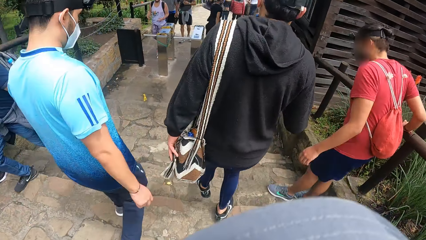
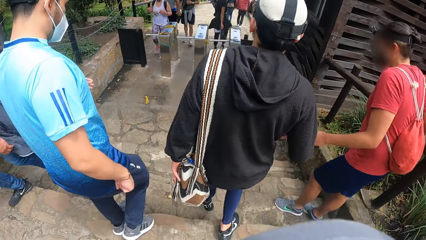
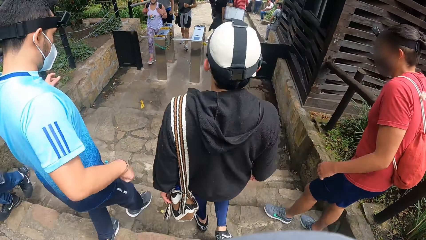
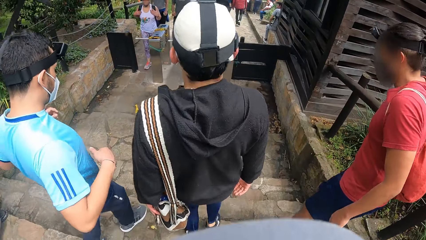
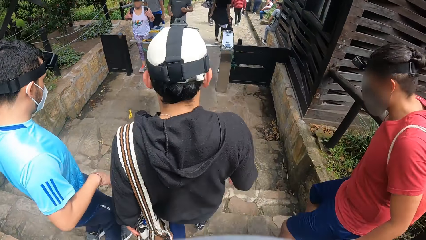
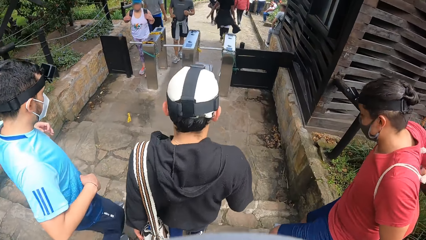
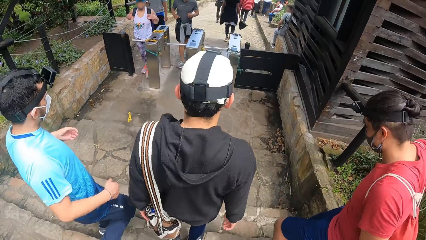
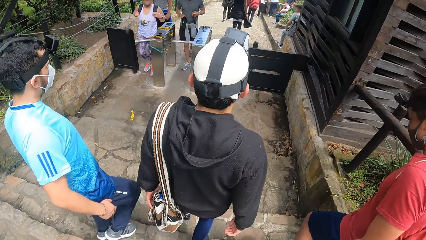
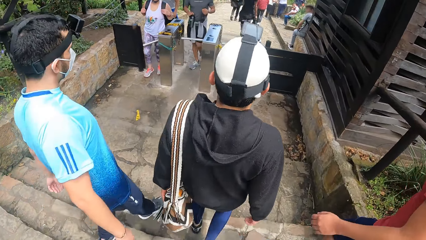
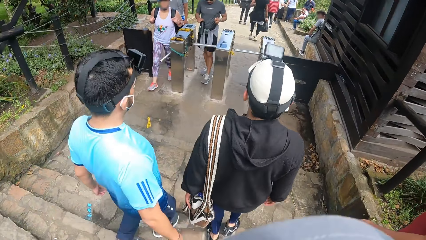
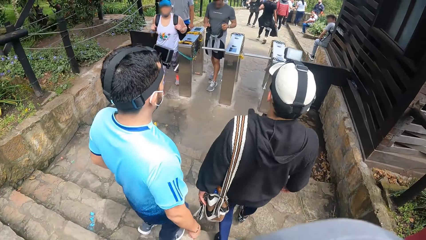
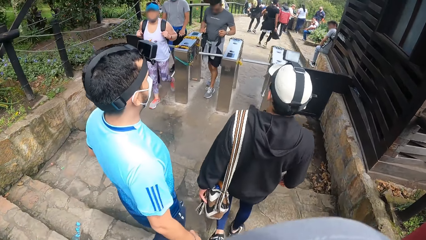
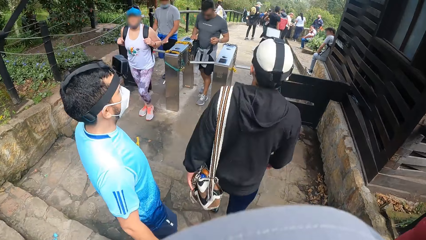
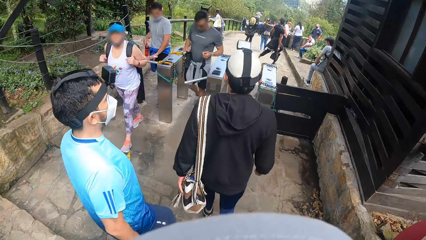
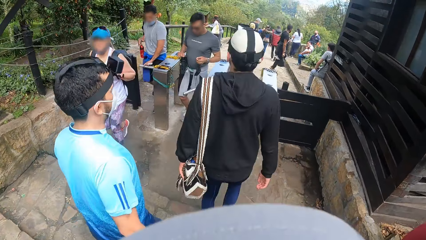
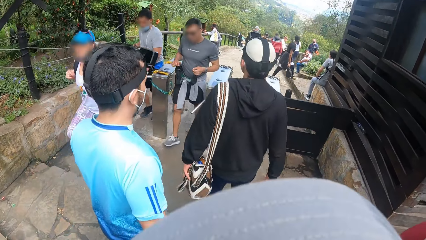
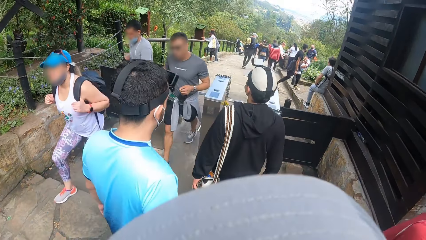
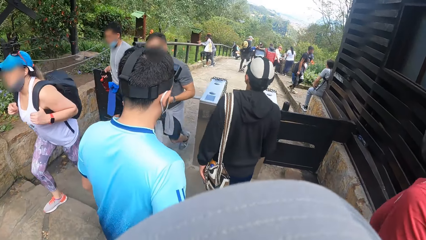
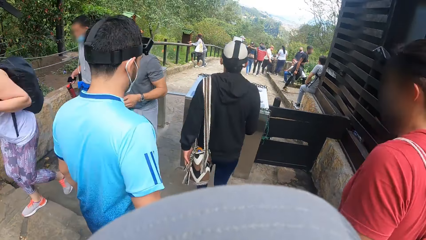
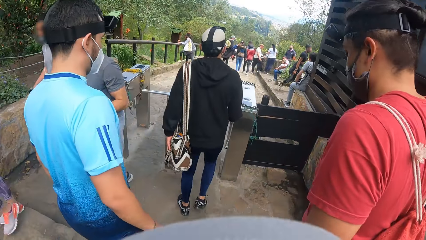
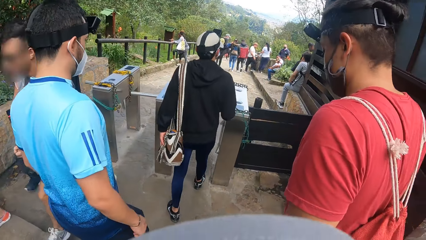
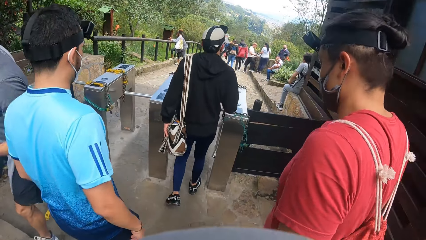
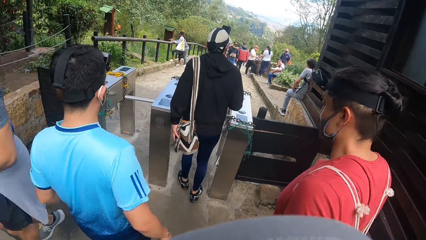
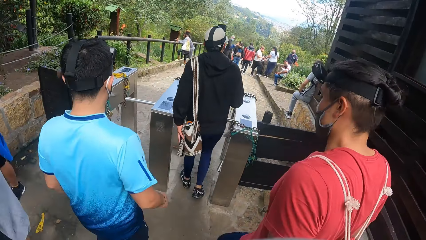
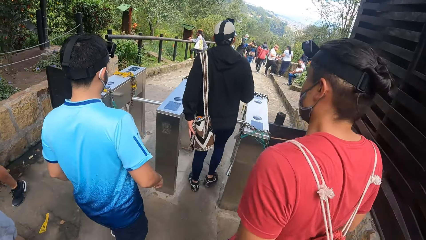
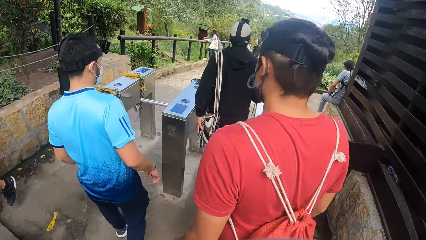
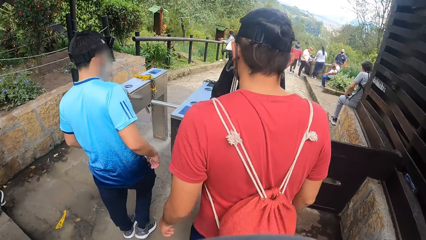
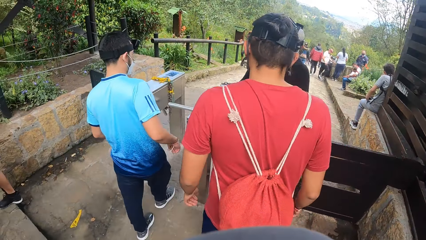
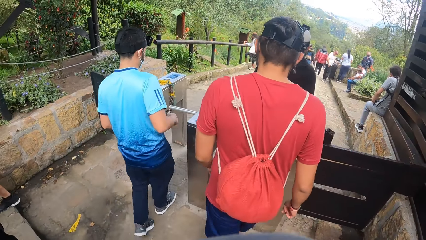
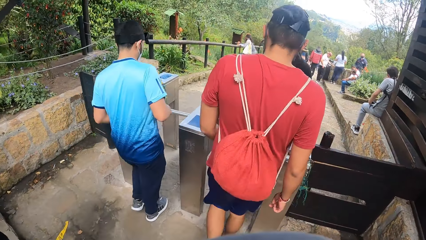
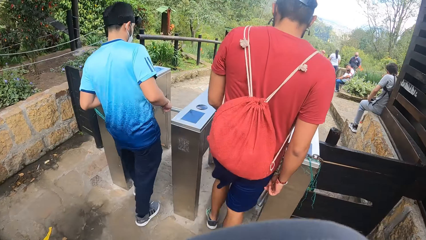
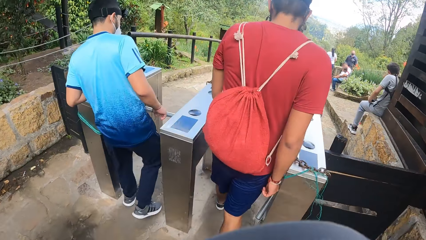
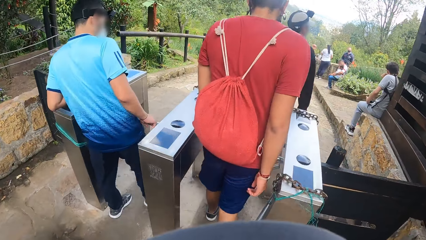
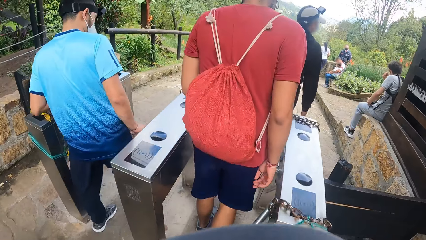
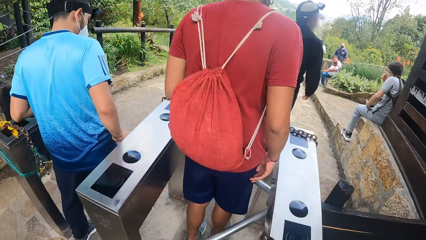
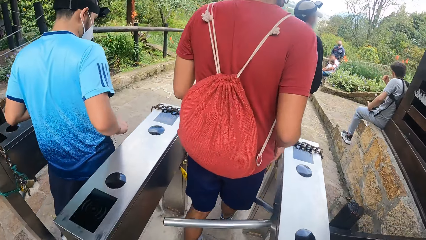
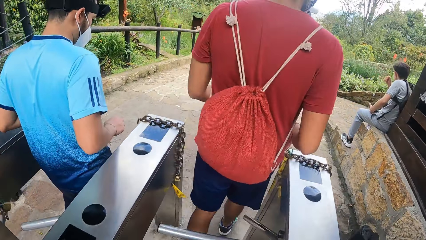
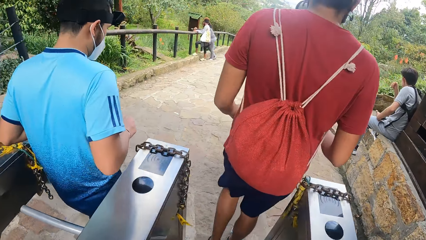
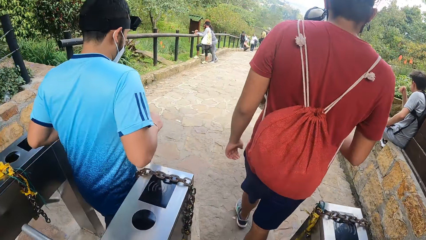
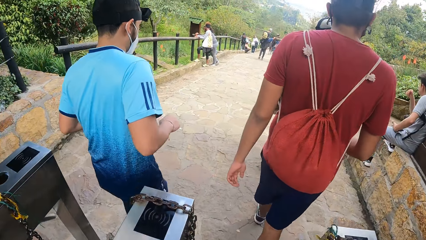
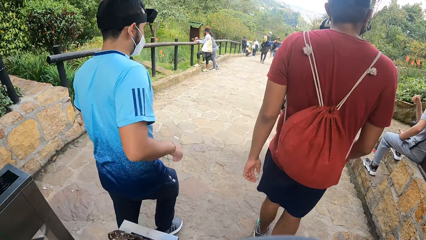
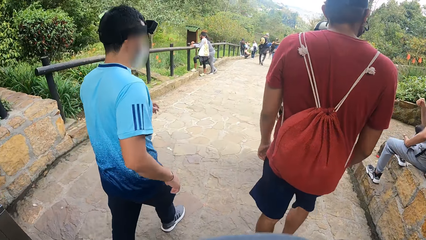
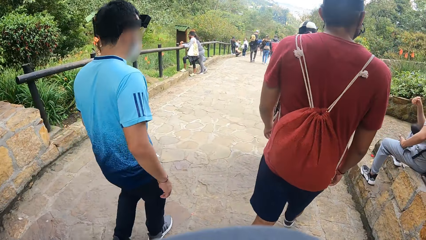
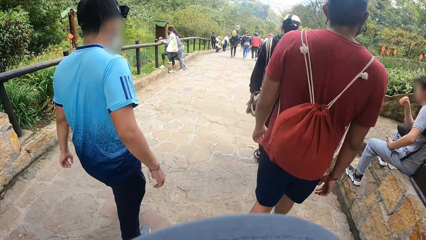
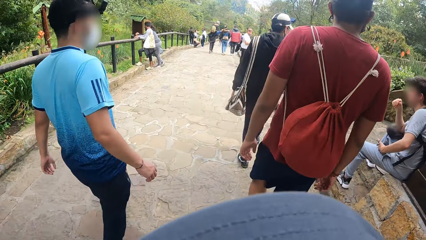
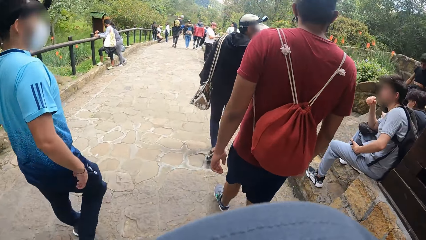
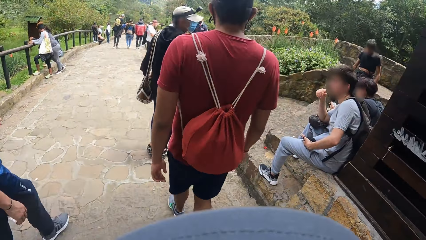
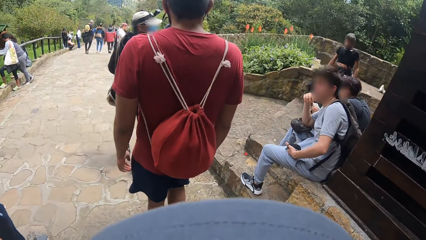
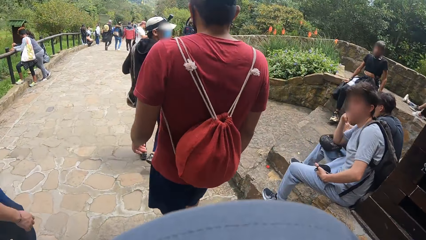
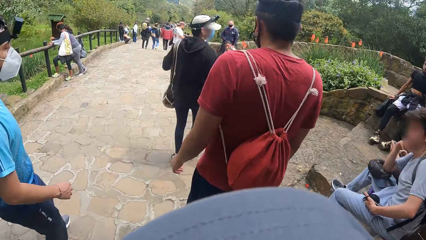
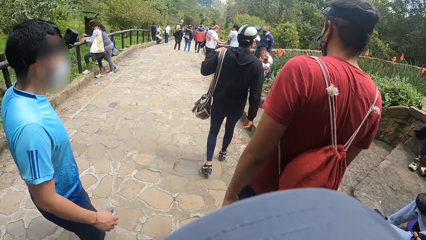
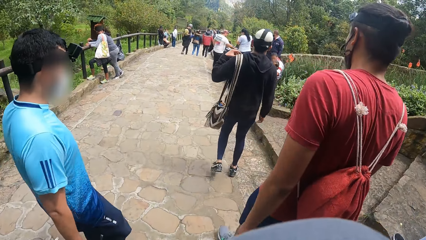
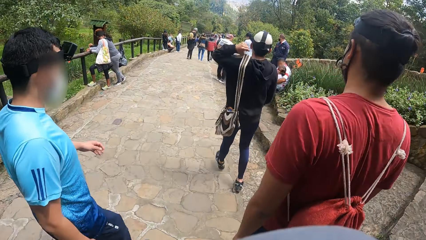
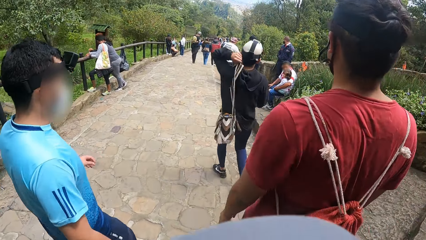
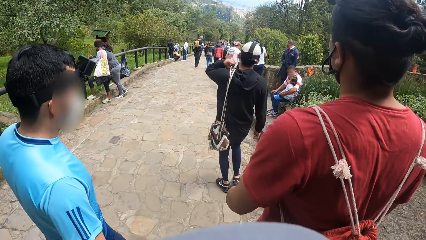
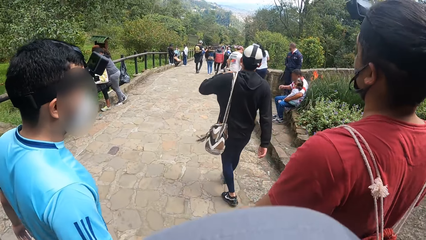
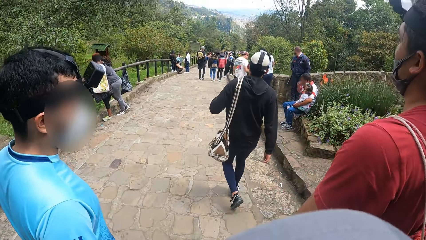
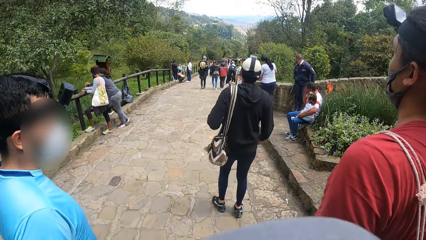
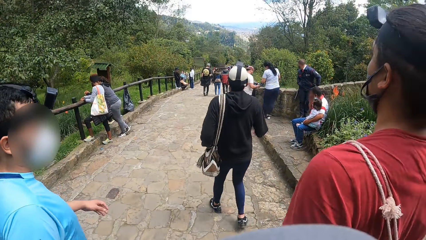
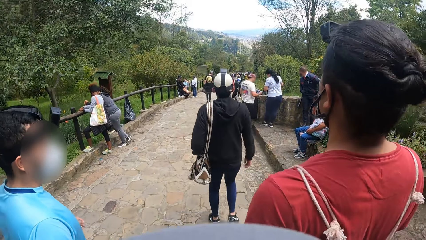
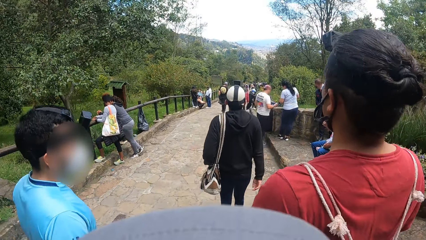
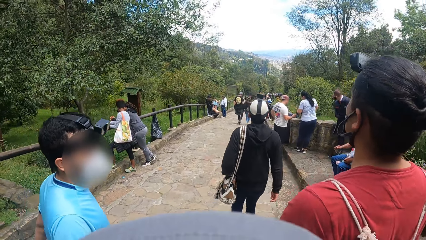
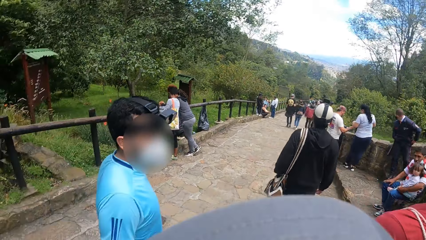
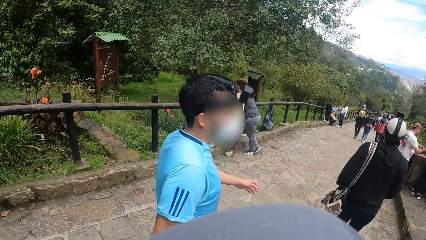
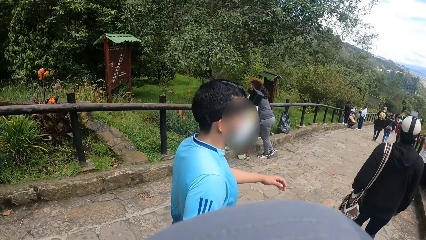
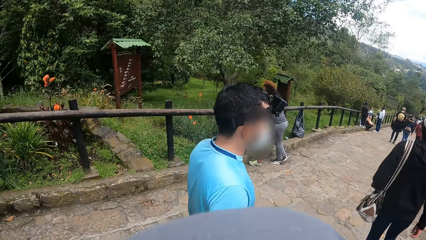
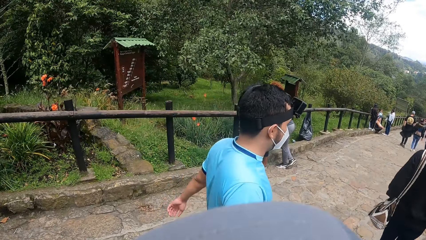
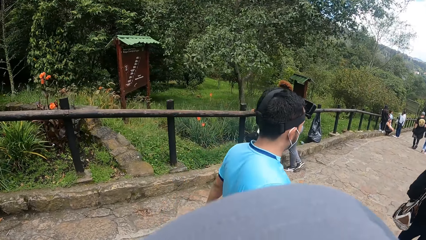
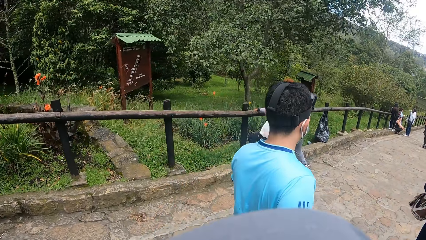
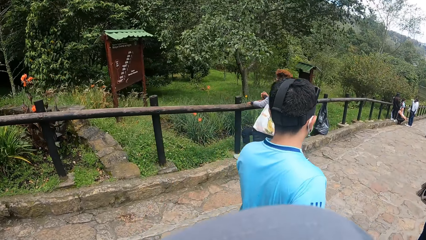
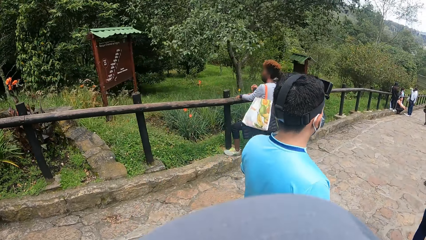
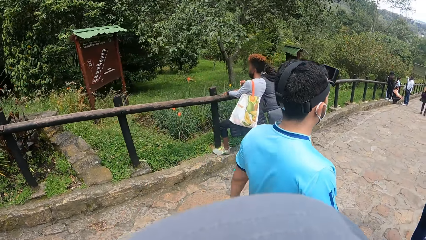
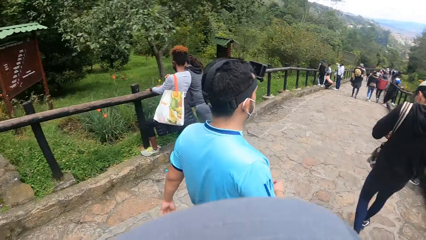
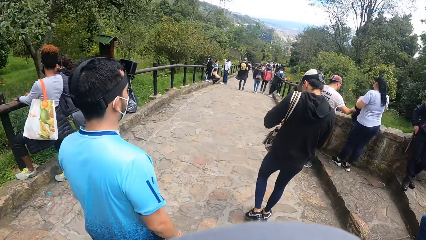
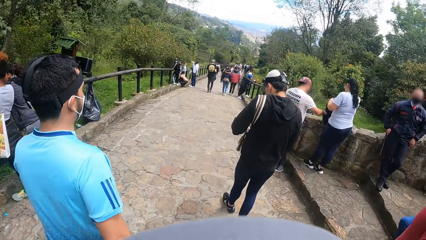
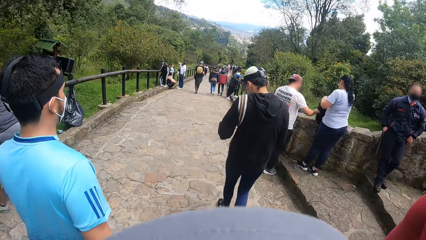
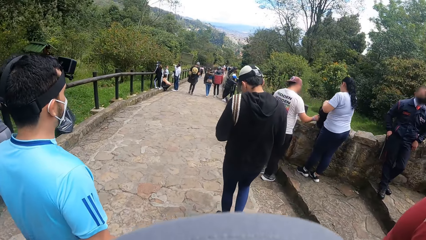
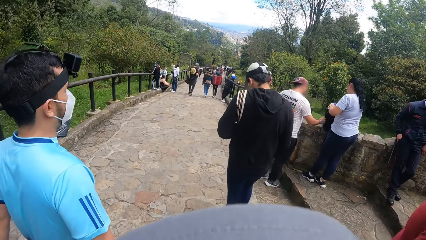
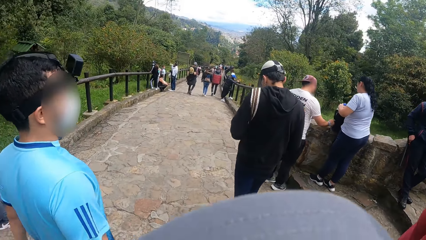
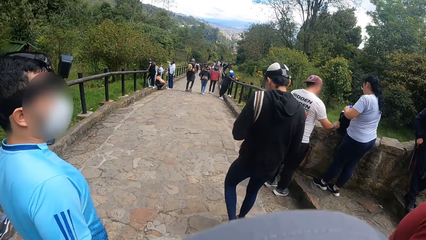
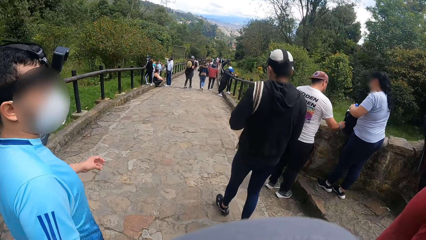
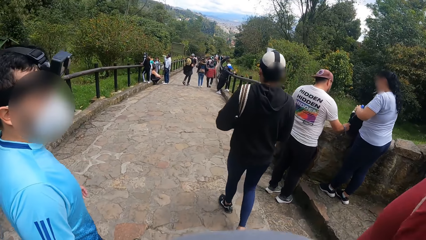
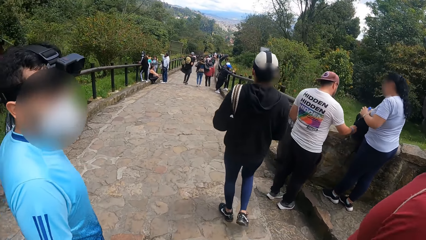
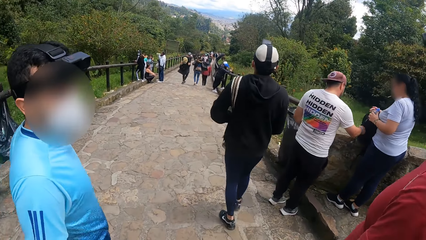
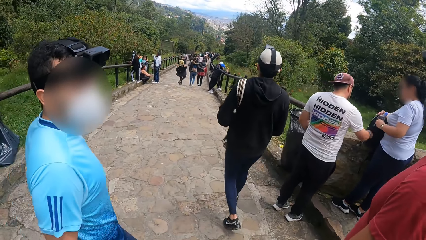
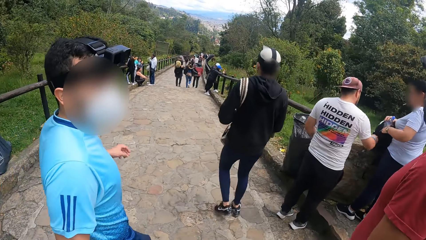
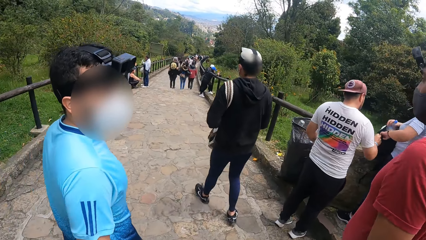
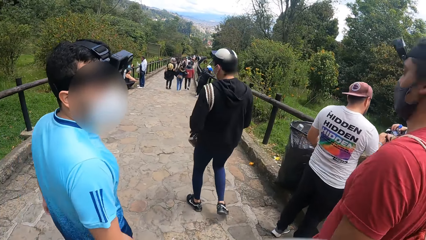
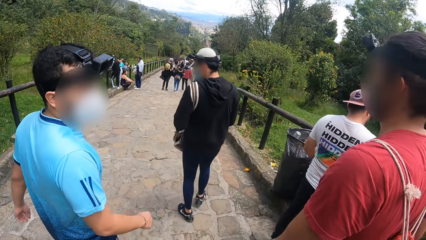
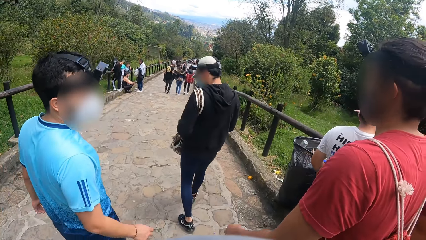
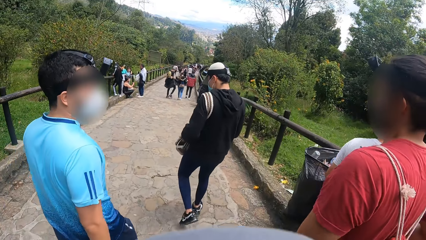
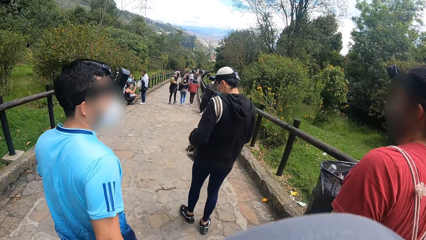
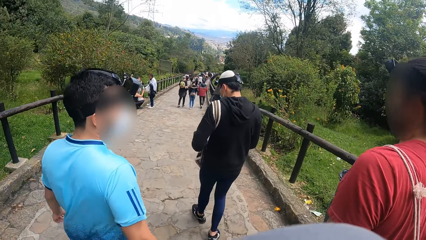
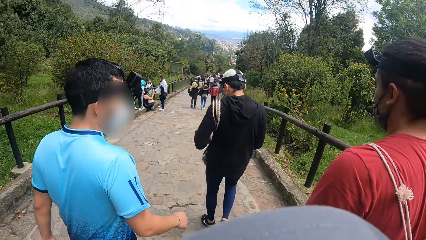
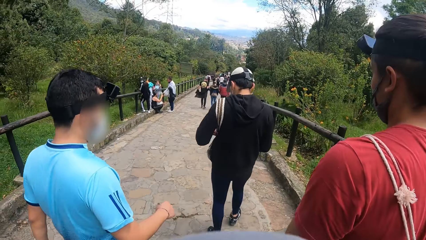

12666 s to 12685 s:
The camera wearer walks down a stairway on the hill with a man, another man and a third man. They walk through a steel barricade with the men. A man passes through the barrier on the way down the stairs. Another man passes through the barrier on the way down the stairs. The third man converses with the first man along the pathway on the hill. The other man stares at the camera wearer on the way down the stairs.
